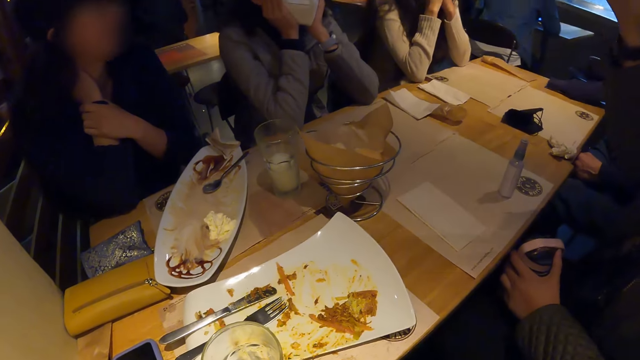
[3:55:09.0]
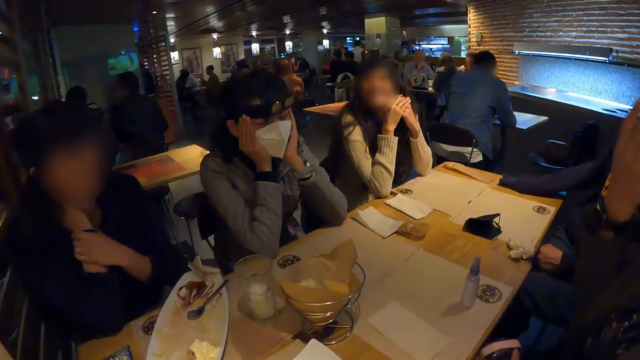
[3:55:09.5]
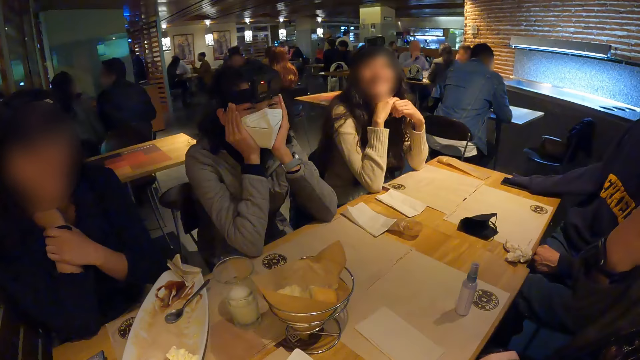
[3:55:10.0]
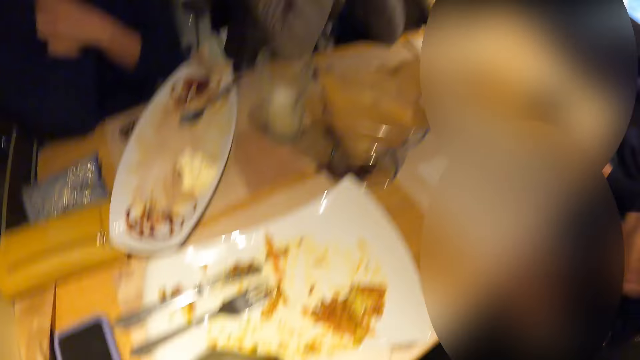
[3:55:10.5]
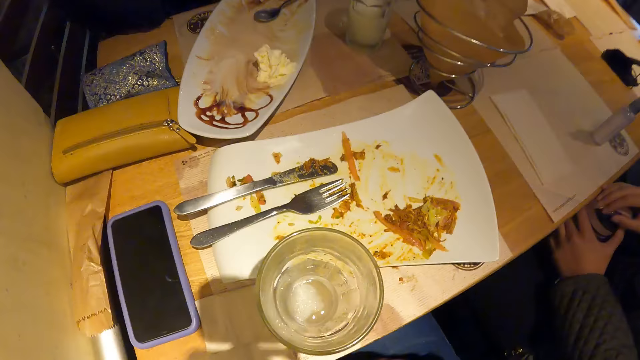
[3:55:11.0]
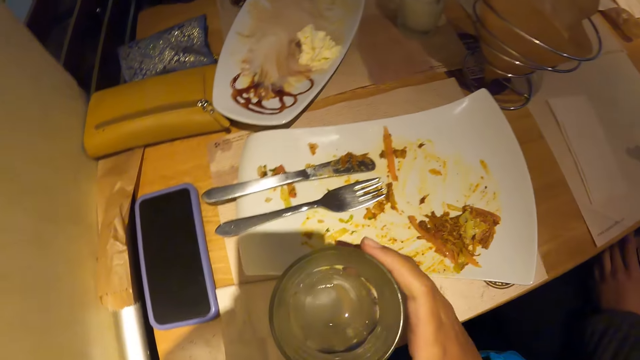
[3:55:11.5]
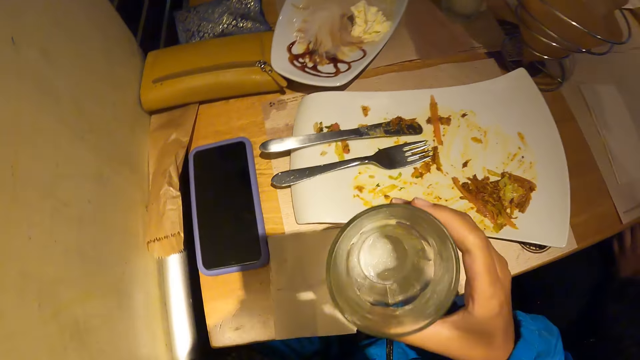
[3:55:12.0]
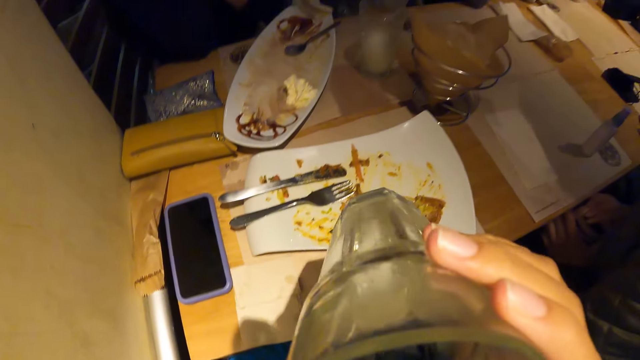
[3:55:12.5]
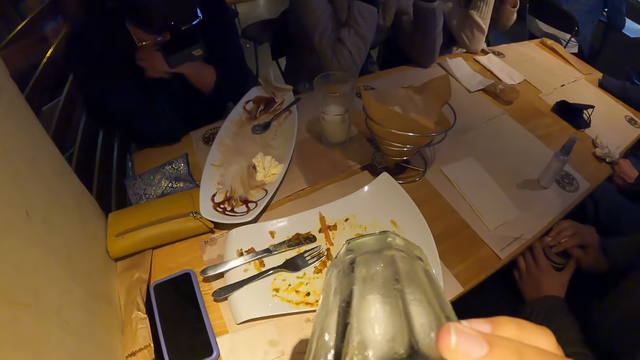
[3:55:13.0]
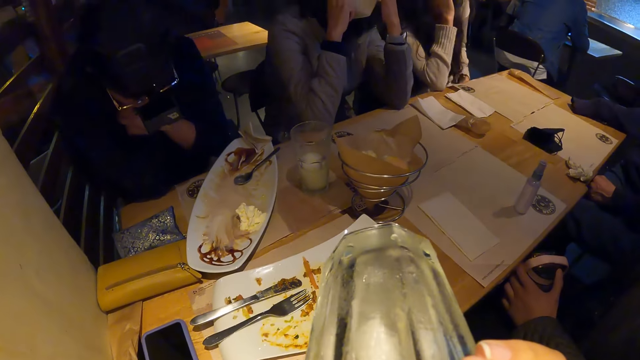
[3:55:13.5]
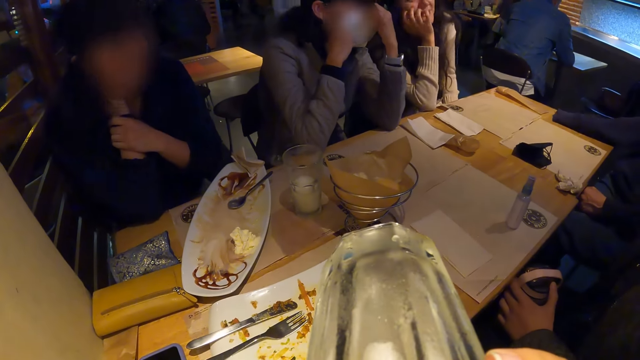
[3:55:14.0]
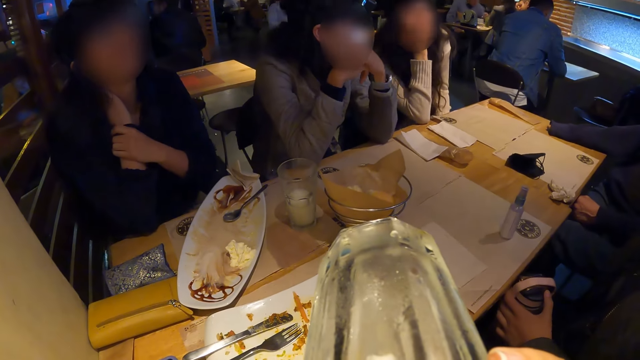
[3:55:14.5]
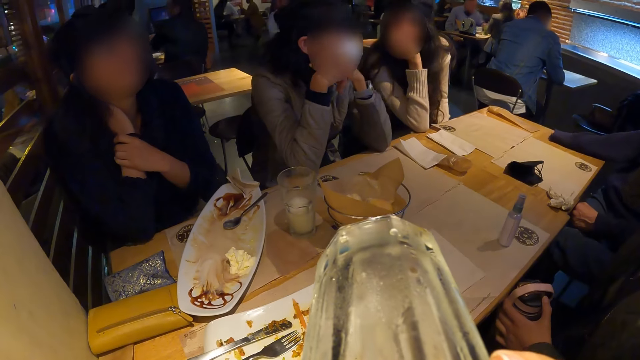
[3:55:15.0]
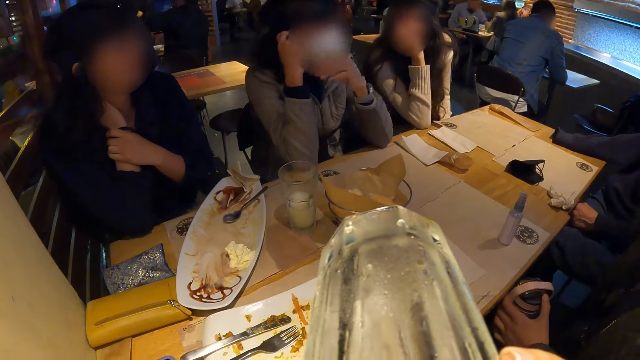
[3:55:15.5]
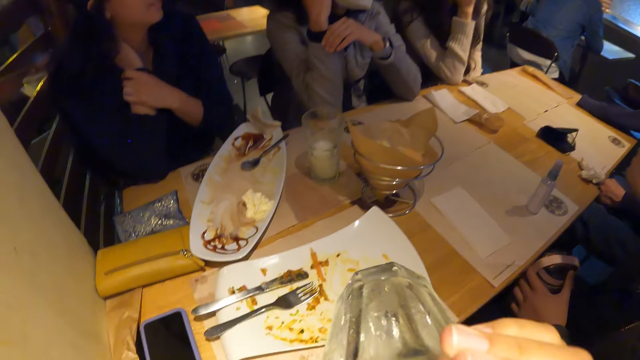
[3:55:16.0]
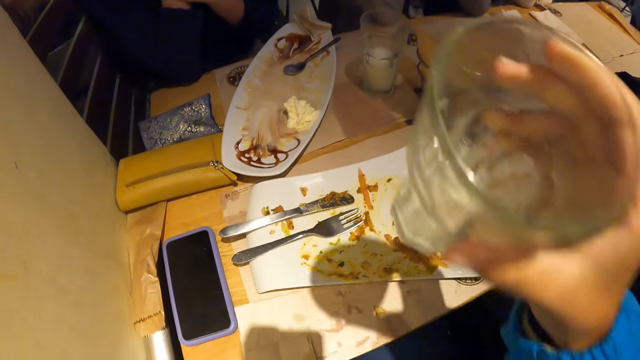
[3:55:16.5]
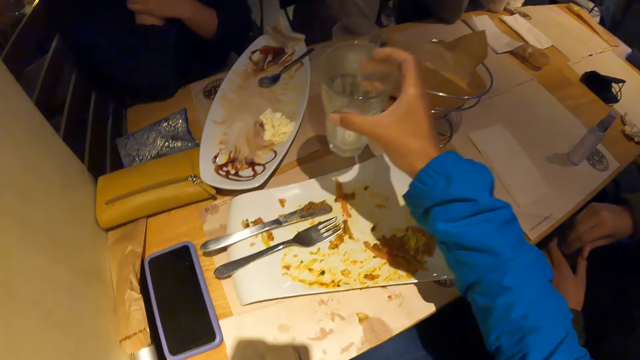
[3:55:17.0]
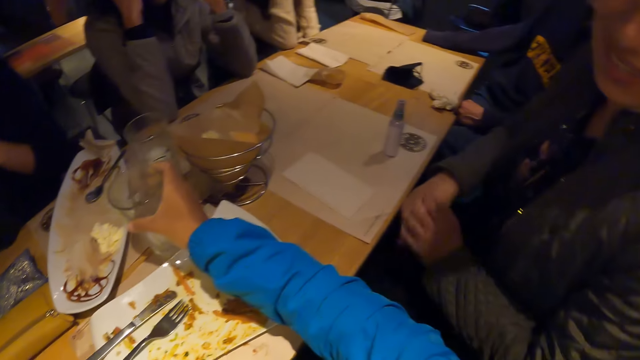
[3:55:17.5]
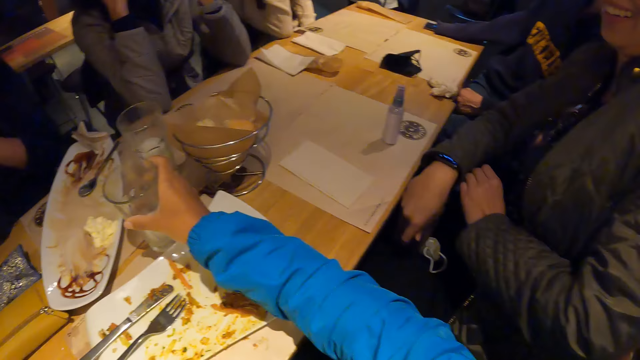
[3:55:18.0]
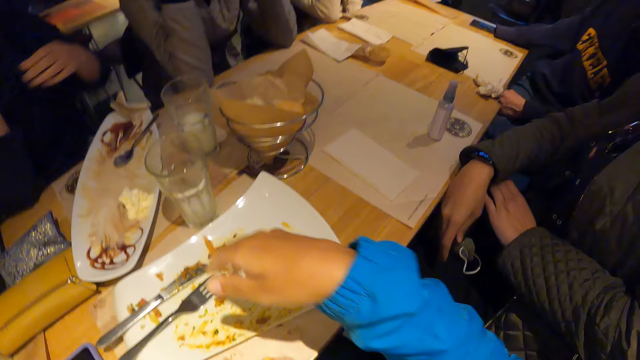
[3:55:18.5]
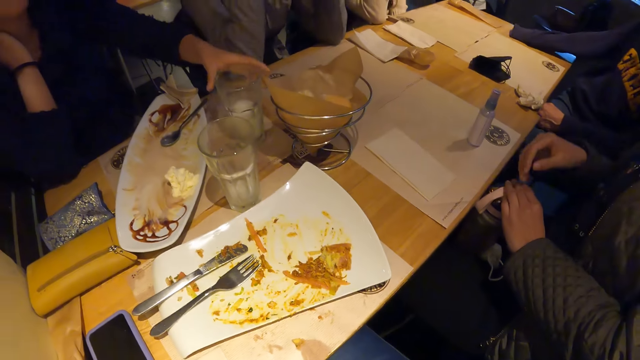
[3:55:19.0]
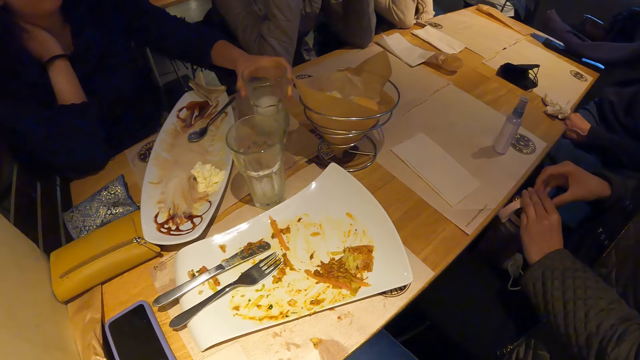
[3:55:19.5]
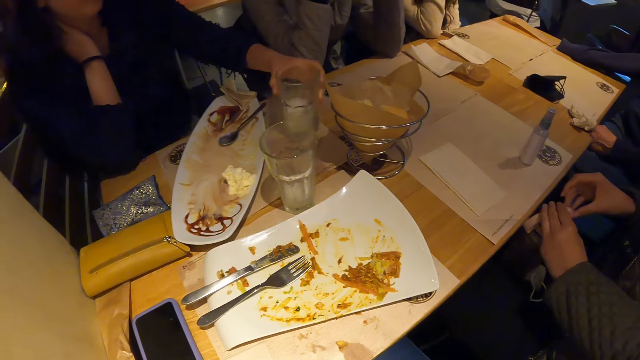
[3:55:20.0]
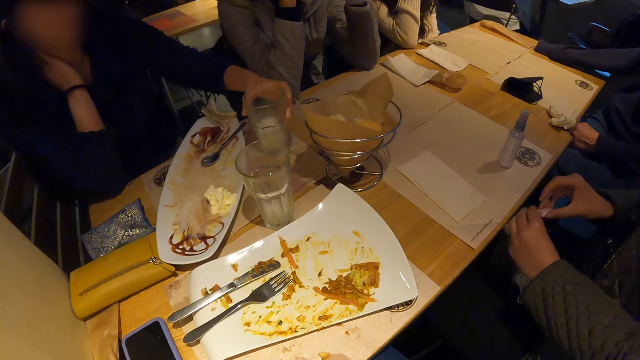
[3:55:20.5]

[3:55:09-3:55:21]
The camera wearer picks the glass of water from the table with her right hand. She drinks the water. She places the glass of water on the table with her right hand. She looks around. A woman picks a glass of water with her left hand.

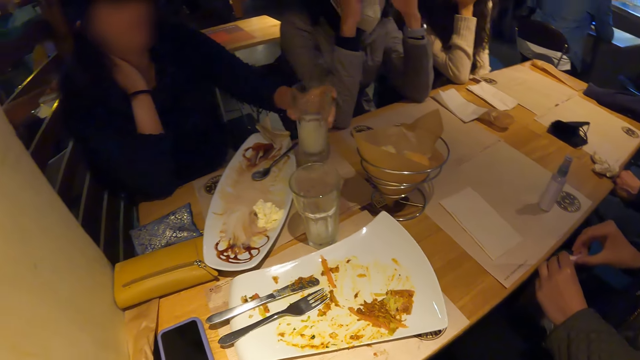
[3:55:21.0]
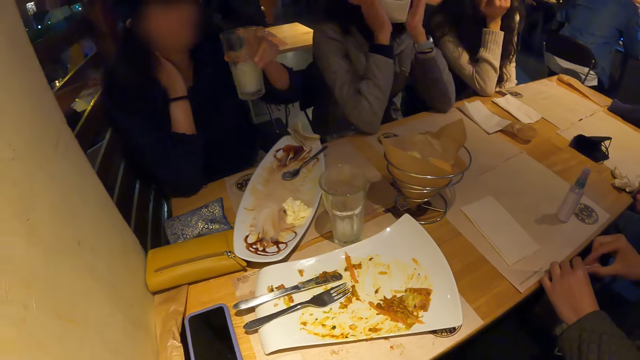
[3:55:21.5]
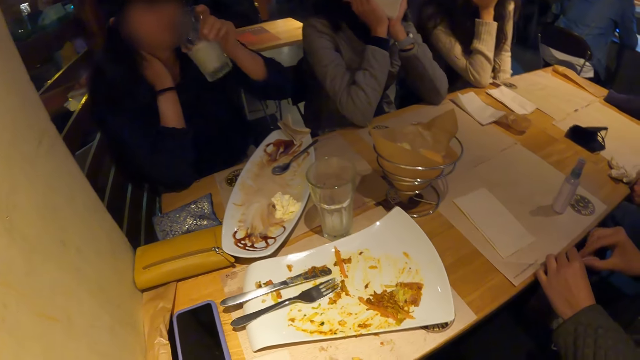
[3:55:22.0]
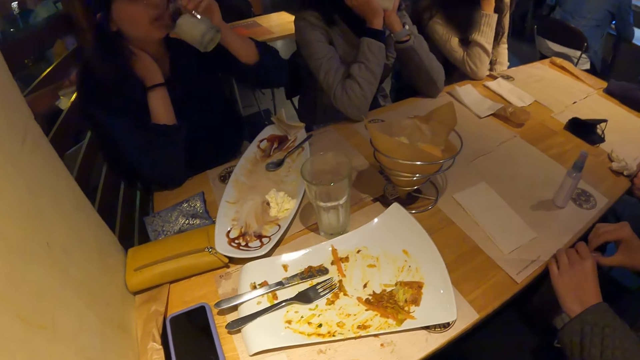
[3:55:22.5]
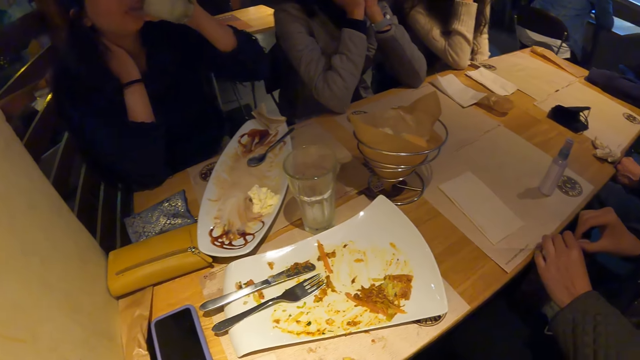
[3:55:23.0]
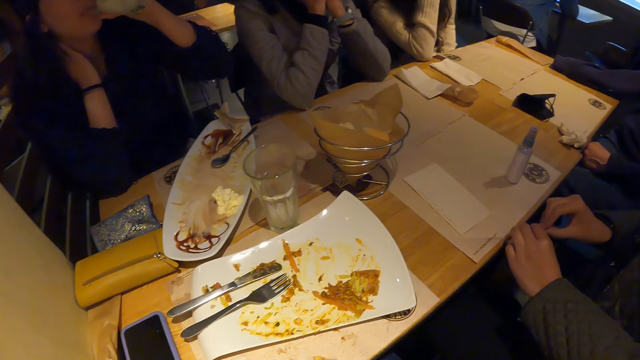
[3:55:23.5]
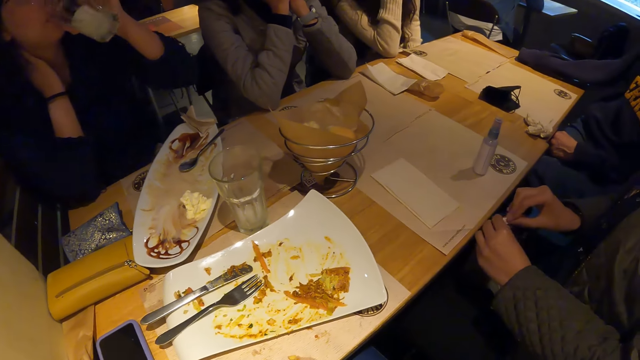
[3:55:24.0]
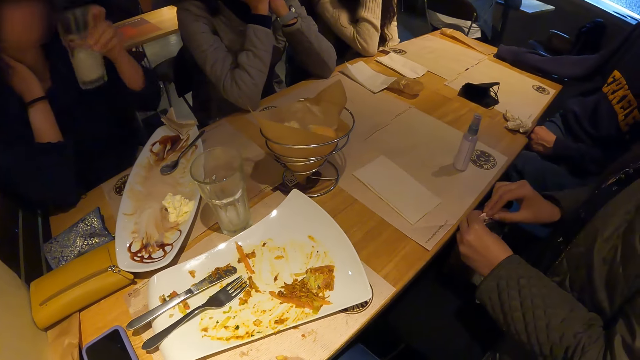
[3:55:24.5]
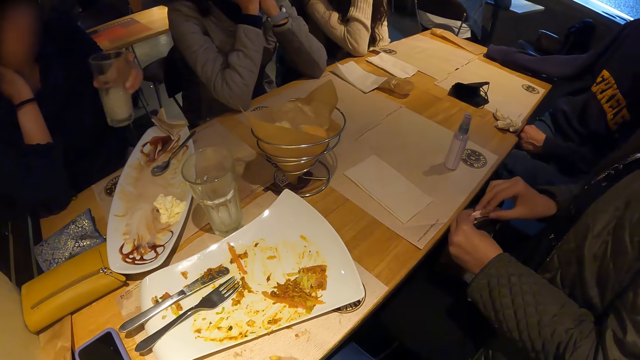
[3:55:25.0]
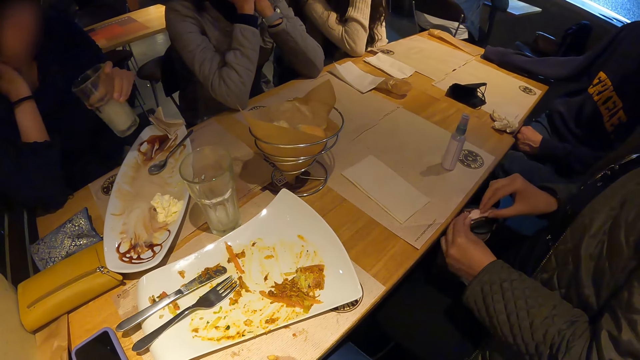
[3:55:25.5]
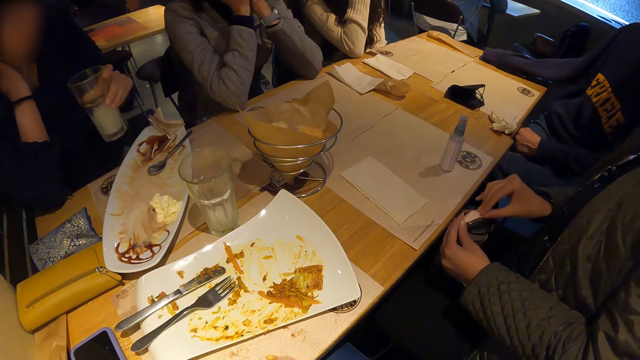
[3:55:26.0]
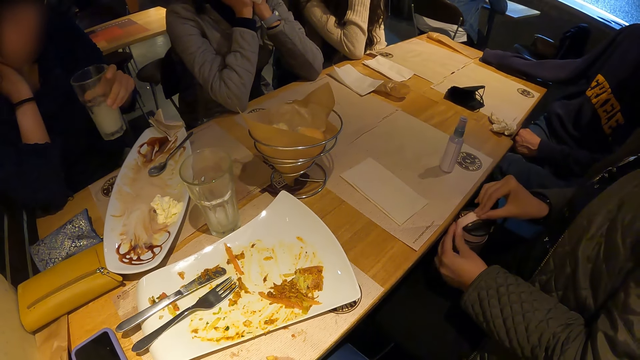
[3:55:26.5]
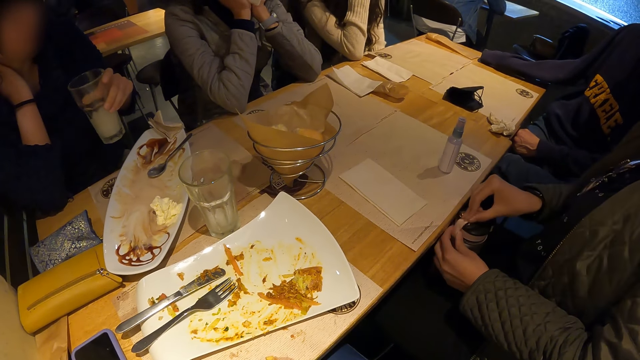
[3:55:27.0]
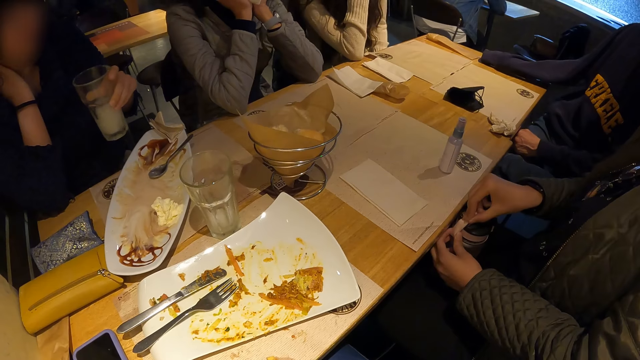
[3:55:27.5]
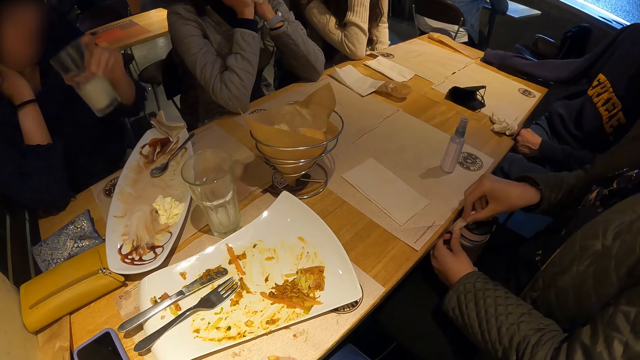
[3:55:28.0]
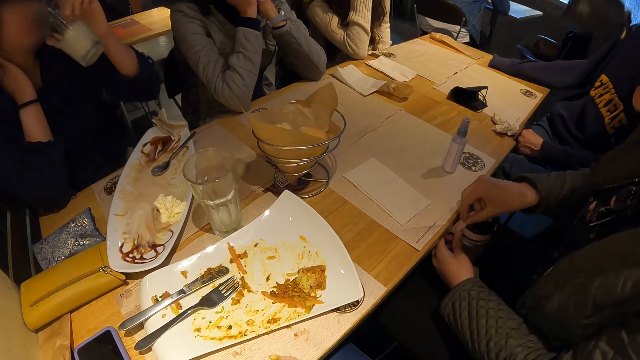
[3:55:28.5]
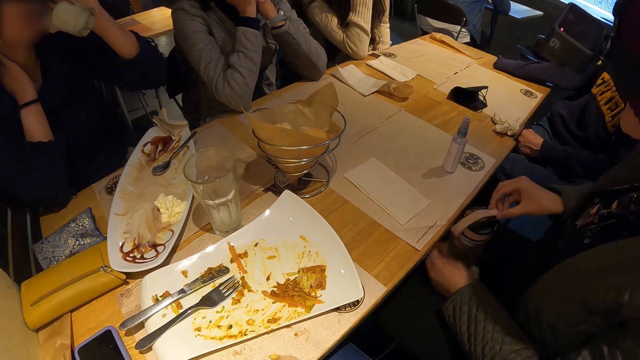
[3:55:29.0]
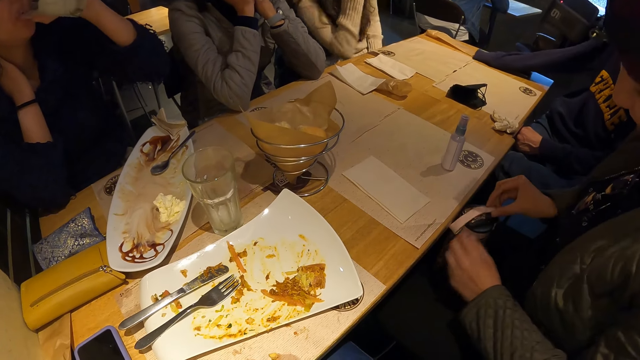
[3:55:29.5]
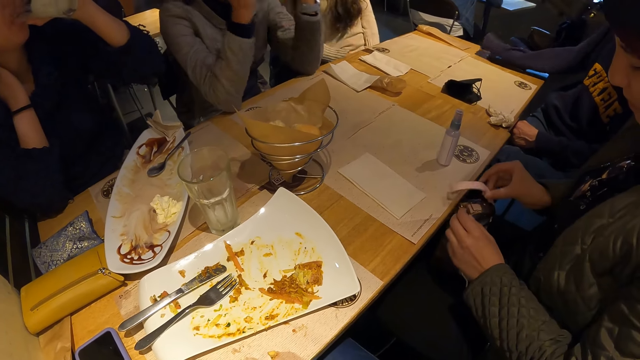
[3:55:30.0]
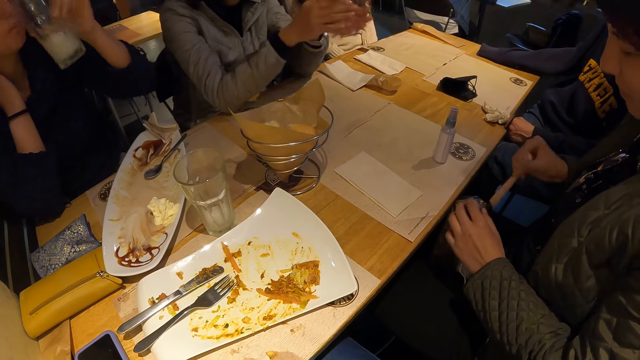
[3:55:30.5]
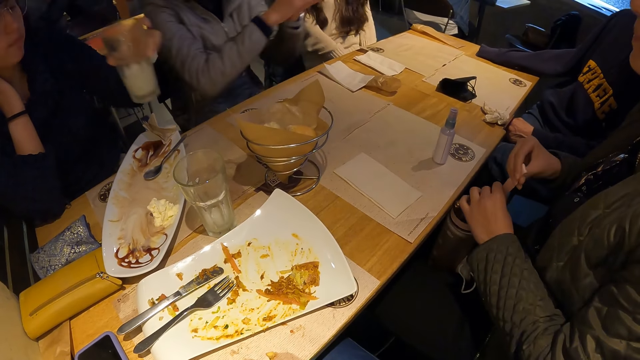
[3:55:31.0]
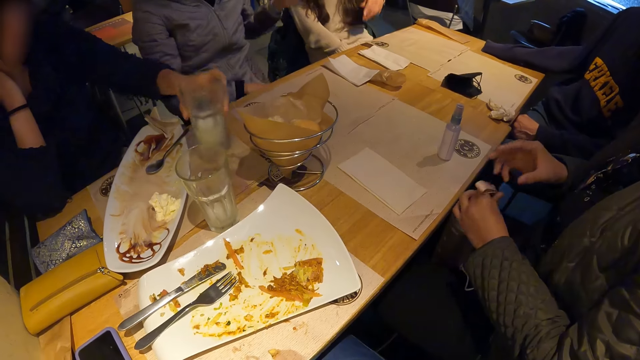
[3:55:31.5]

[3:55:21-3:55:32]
The woman takes a drink from the glass of water in her left hand. She shakes the glass. She drinks. She puts the glass on the table.
